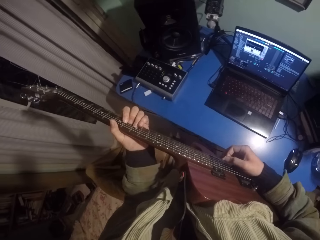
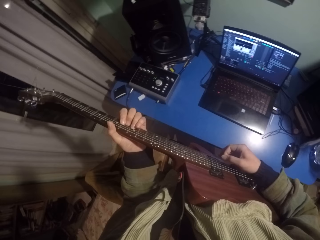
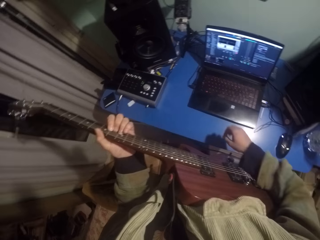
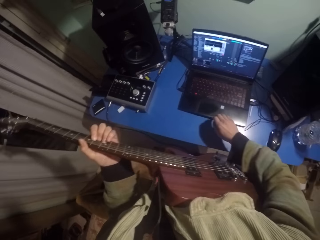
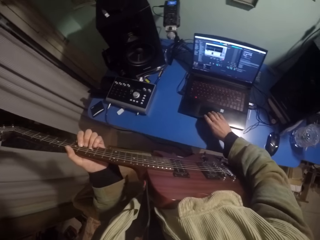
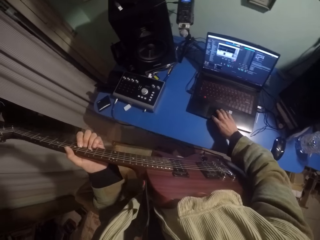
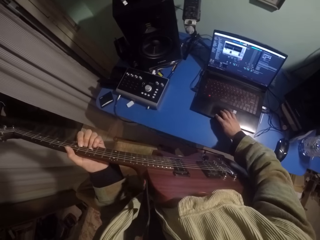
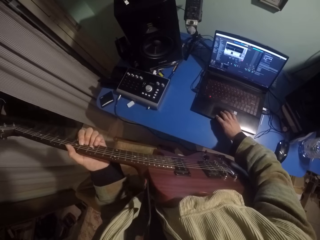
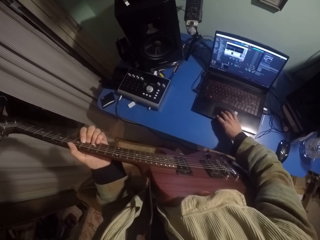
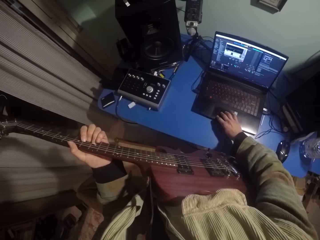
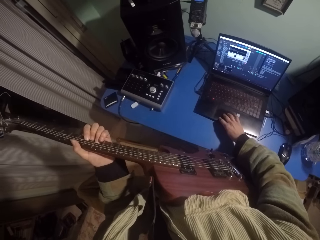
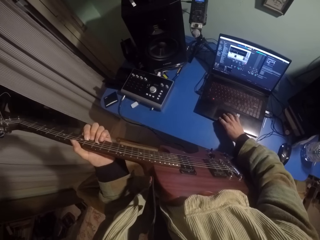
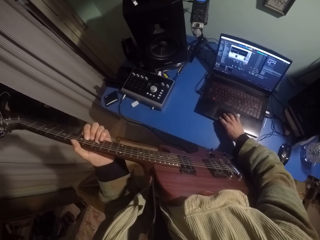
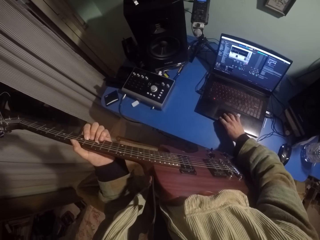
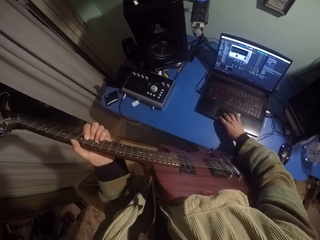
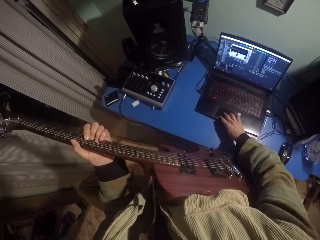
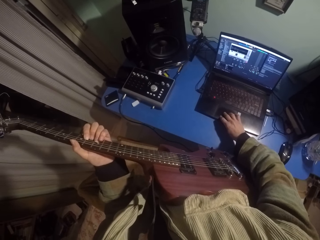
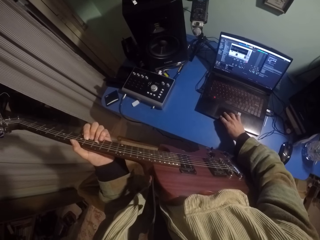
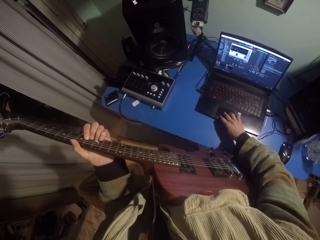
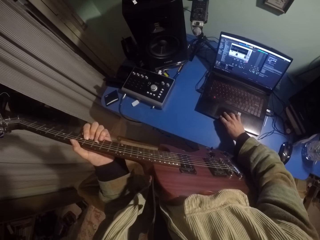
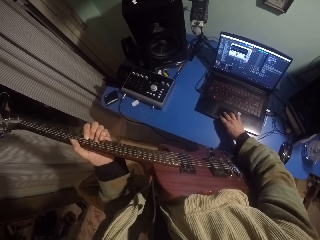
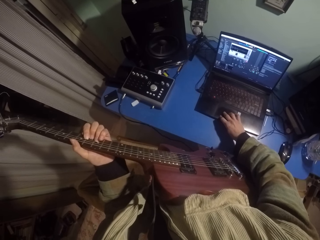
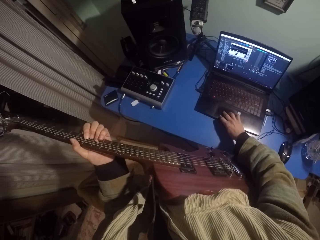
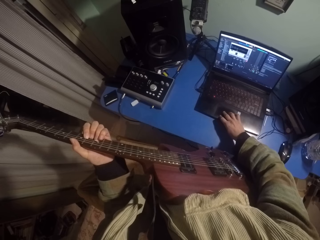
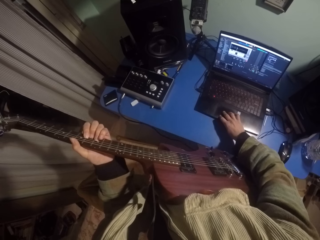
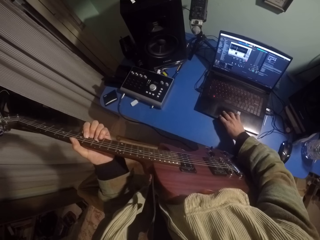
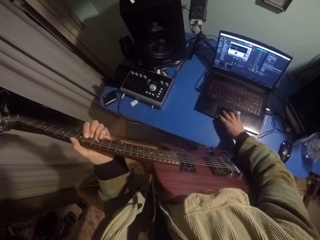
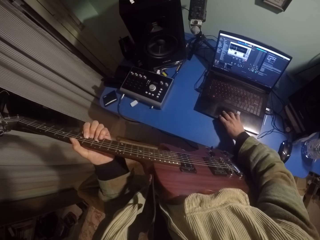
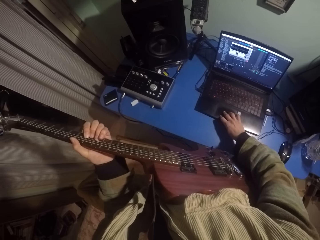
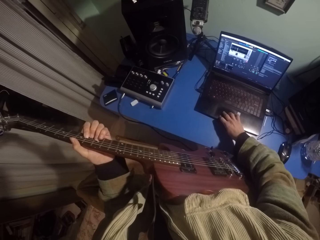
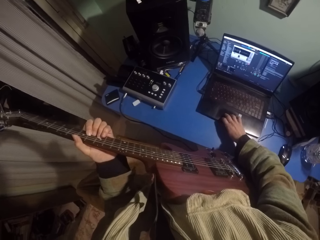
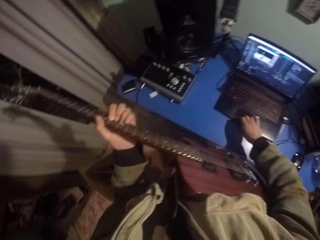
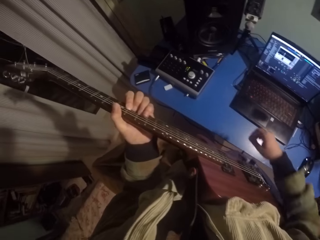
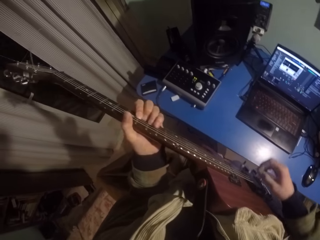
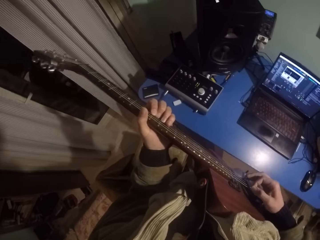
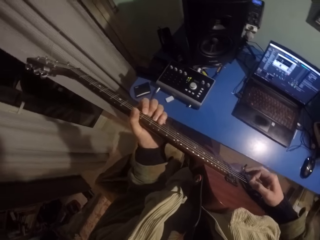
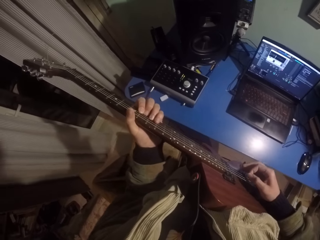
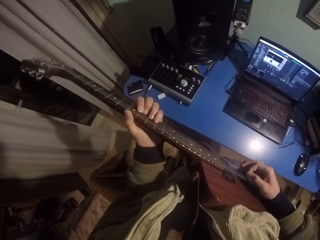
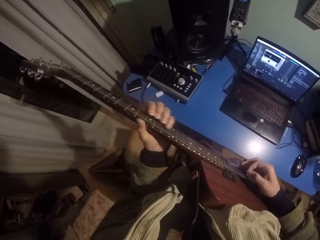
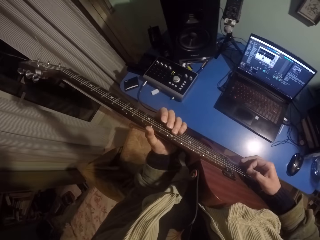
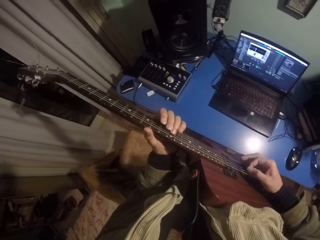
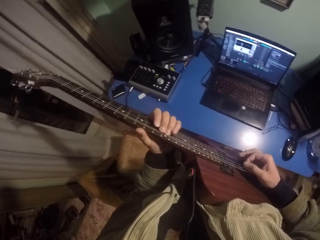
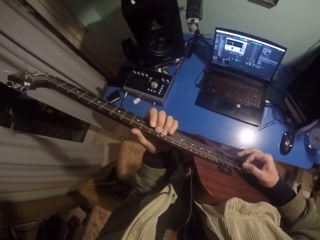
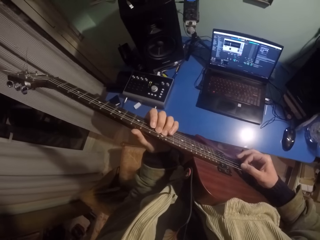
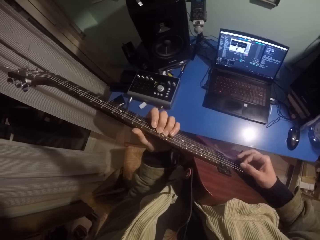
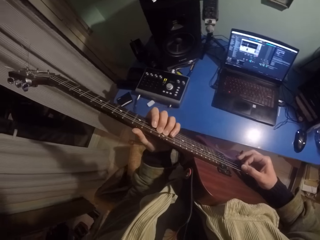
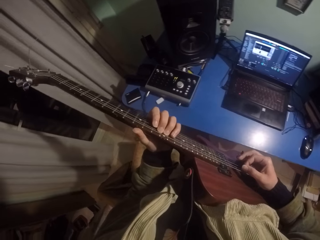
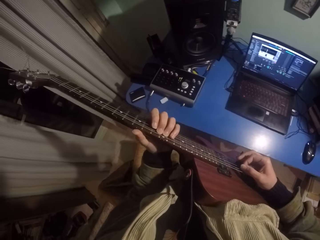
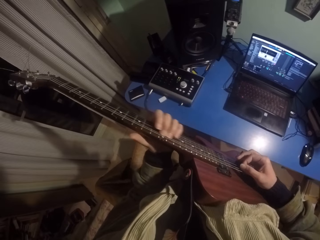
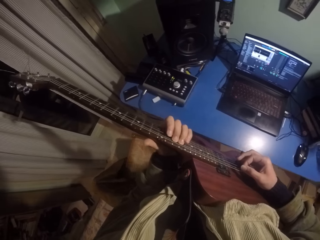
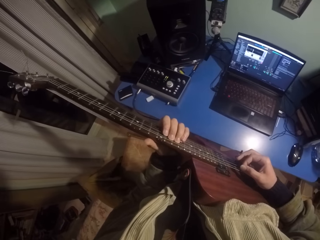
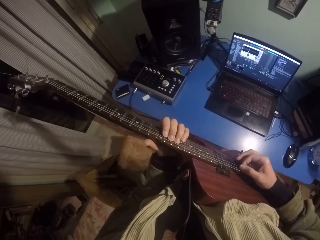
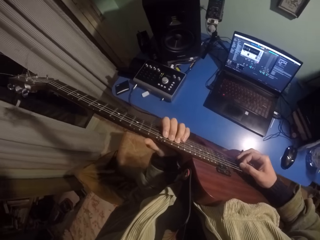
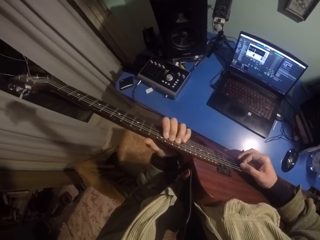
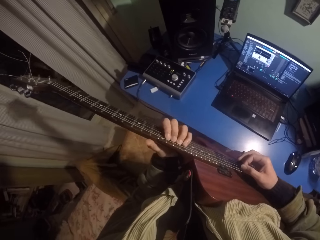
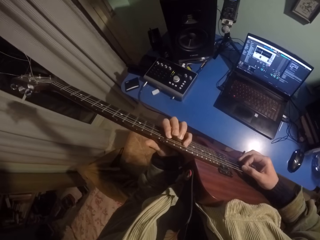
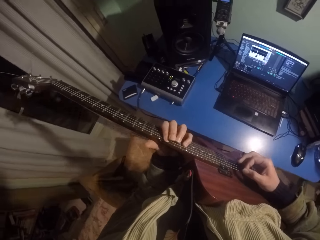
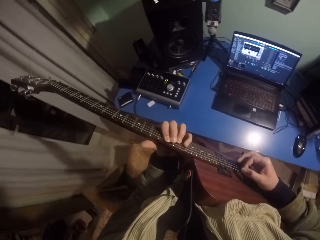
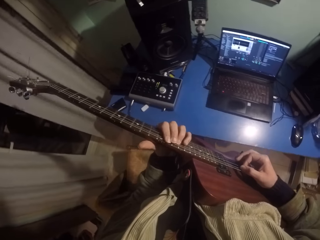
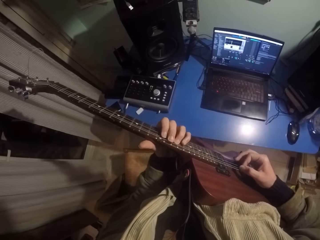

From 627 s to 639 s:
The camera wearer lowers the right hand. He presses on the laptop. He raises his right hand and strikes the guitar chords with the right hand.

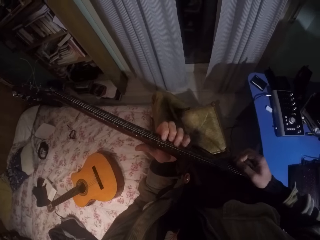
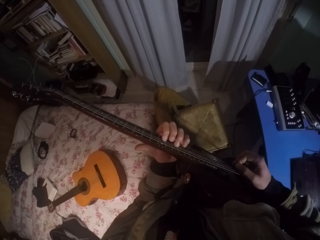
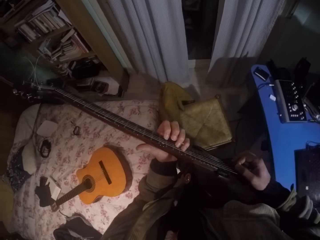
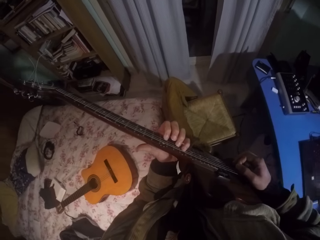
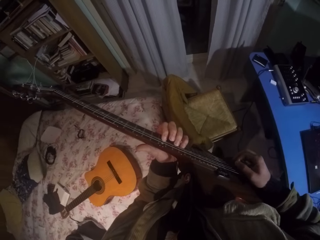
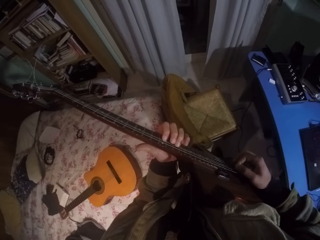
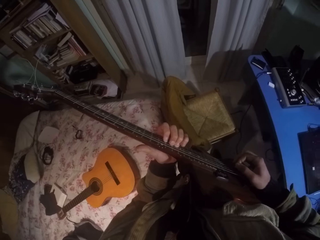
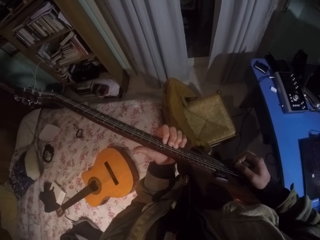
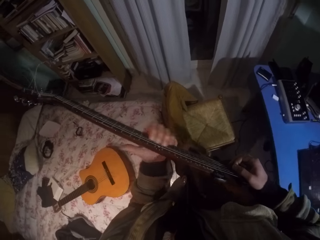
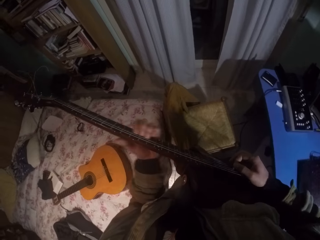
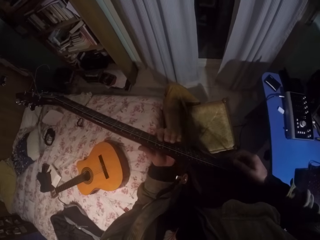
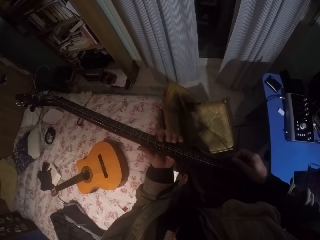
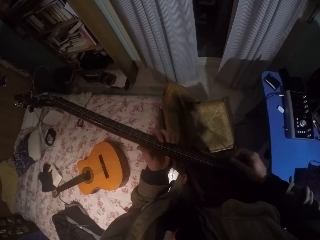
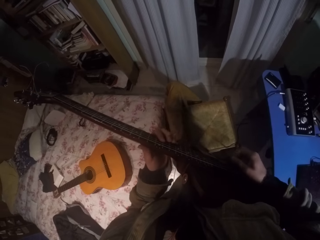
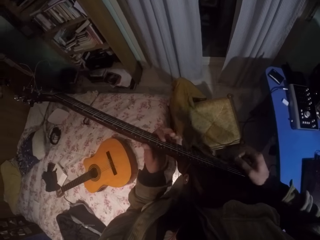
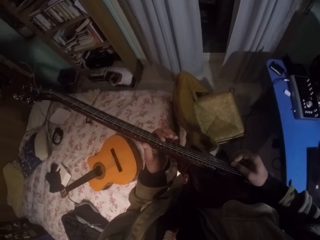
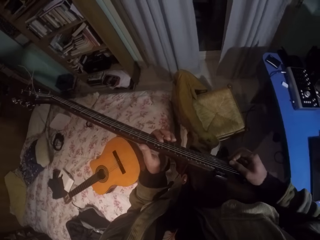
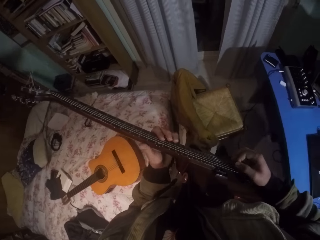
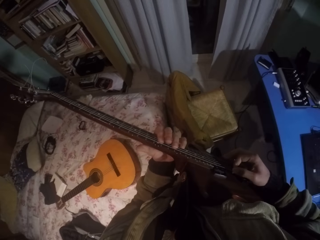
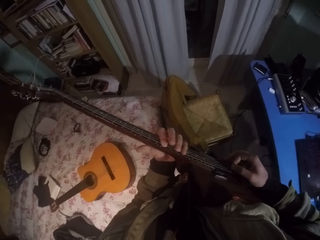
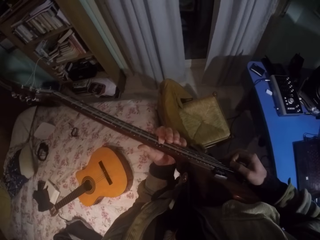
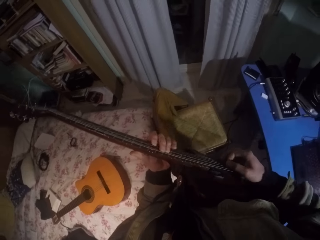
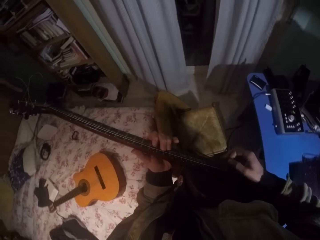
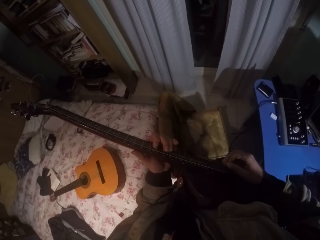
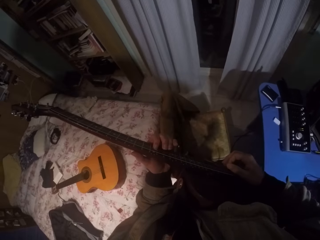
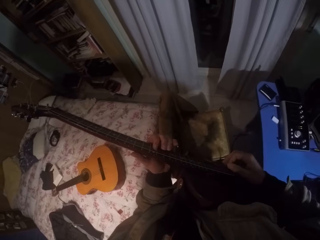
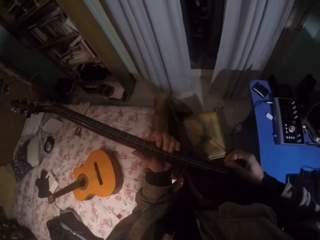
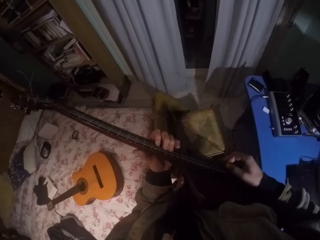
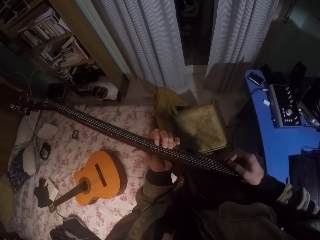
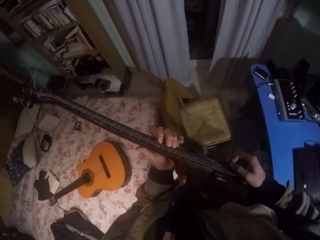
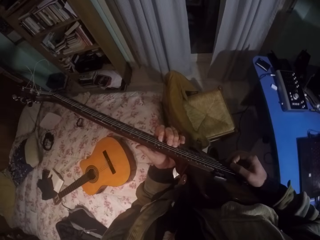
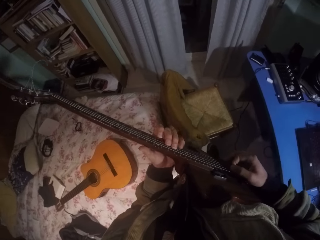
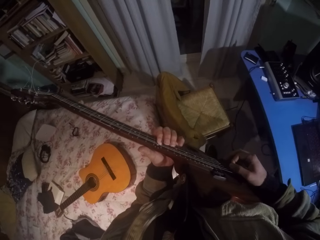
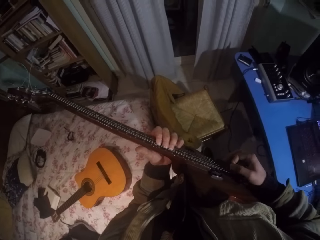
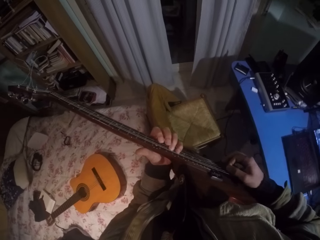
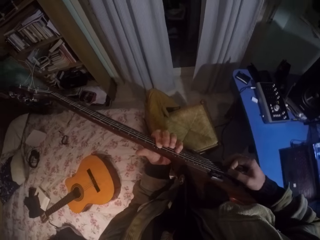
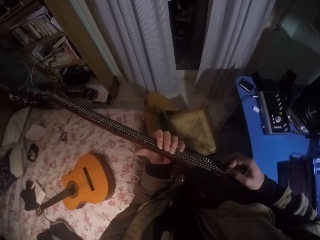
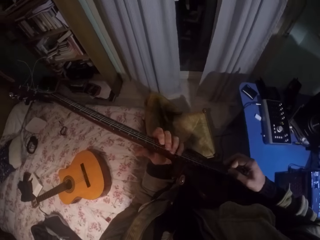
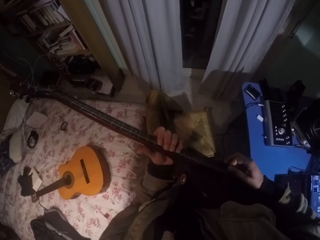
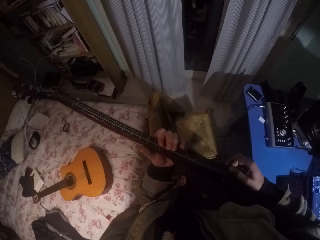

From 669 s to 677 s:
The camera wearer moves the left hand up the guitar. They move the left hand down the guitar. They press the strings of the guitar with the left hand. They strike the guitar chords with the right hand.

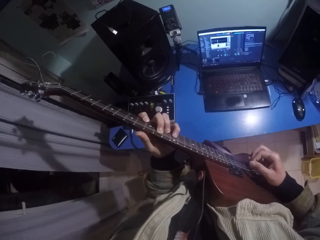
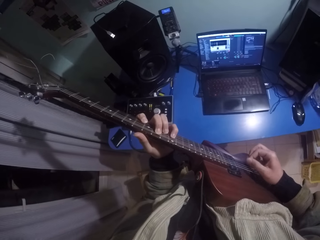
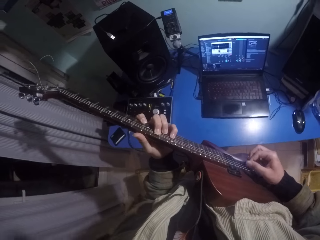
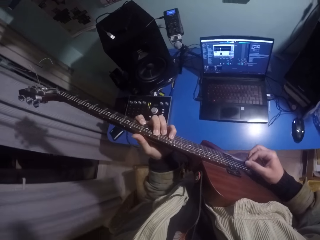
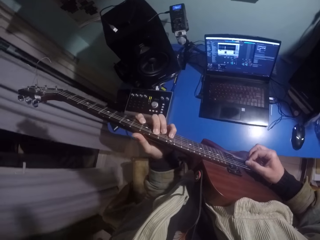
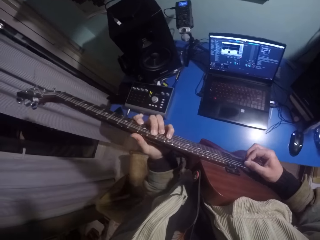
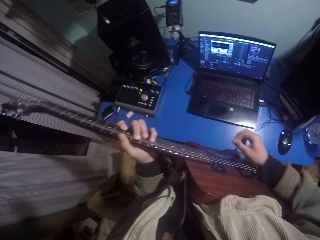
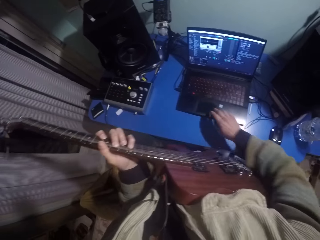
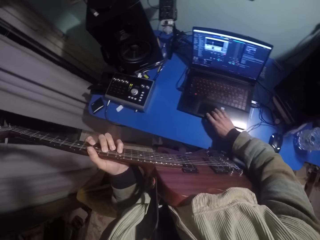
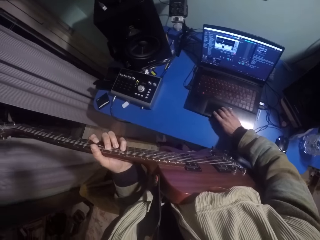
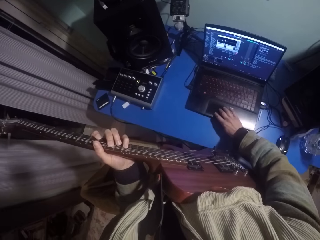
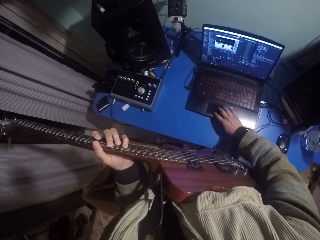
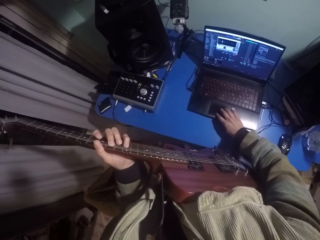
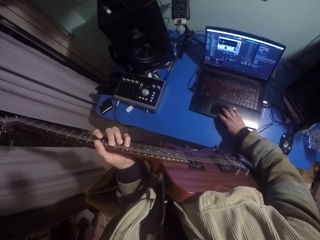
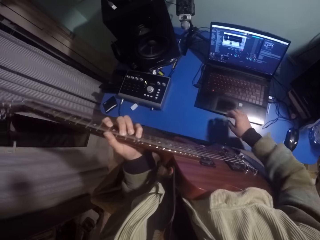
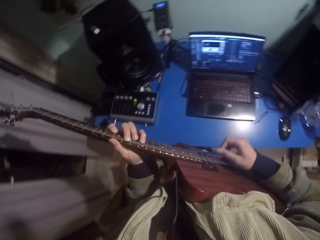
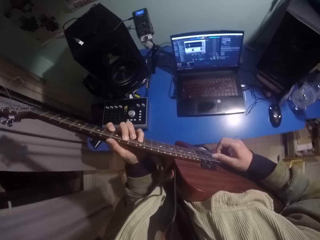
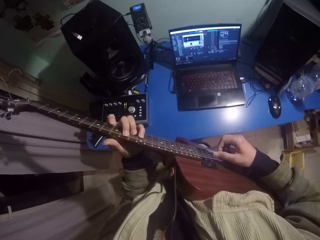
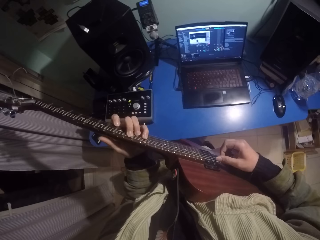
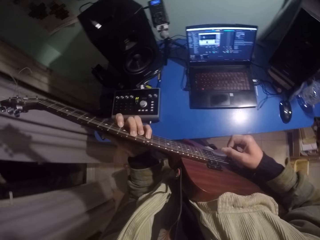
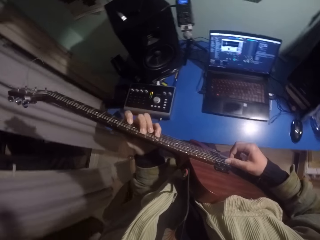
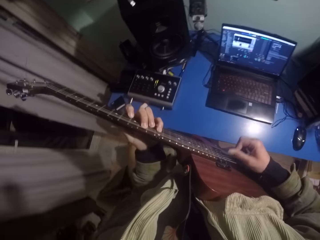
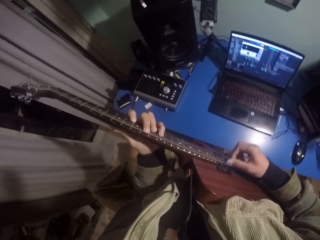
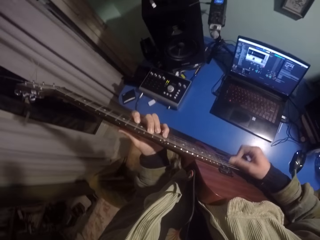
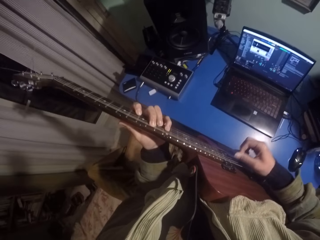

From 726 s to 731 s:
The camera wearer lowers the right hand. They press the laptop. They raise the right hand and strike the guitar chords with the right hand.
